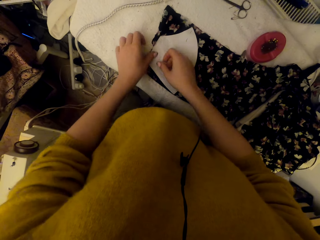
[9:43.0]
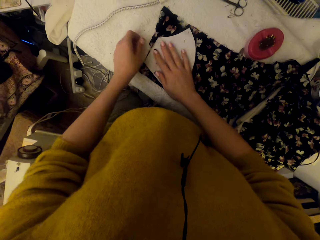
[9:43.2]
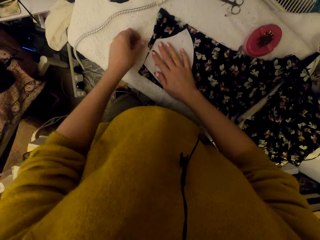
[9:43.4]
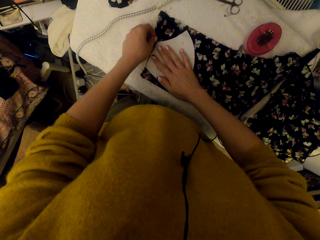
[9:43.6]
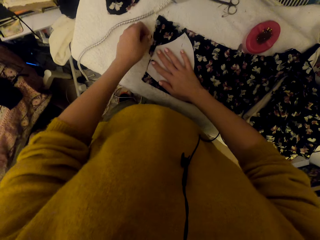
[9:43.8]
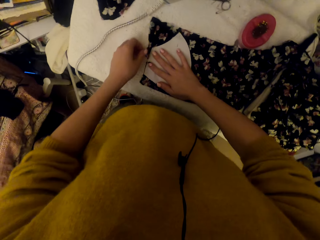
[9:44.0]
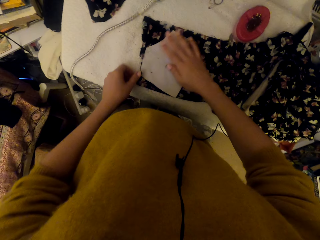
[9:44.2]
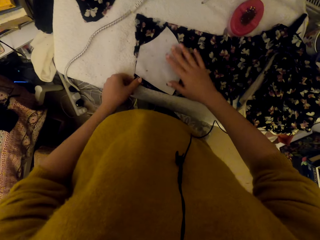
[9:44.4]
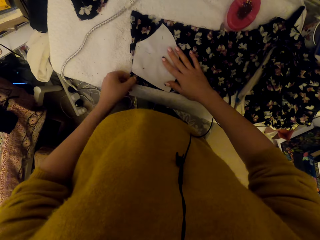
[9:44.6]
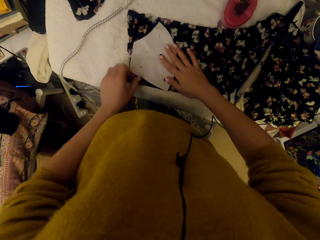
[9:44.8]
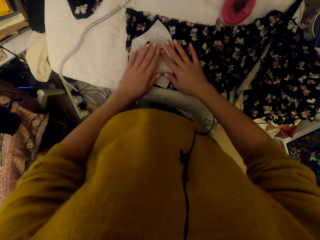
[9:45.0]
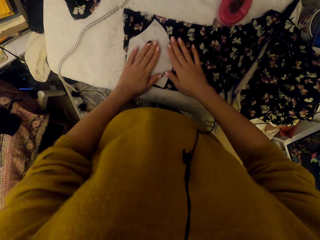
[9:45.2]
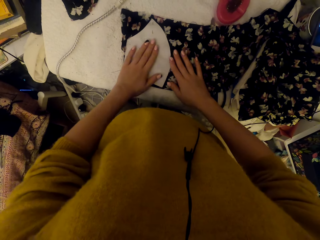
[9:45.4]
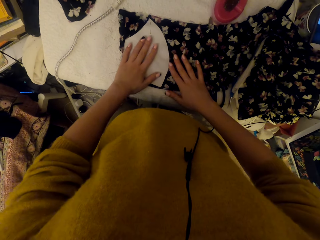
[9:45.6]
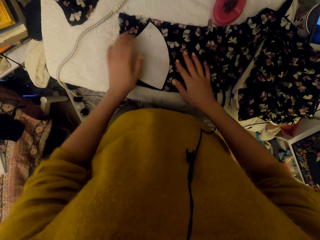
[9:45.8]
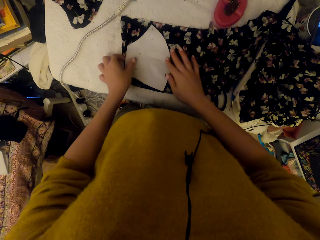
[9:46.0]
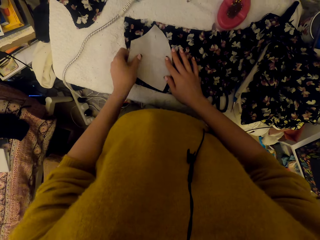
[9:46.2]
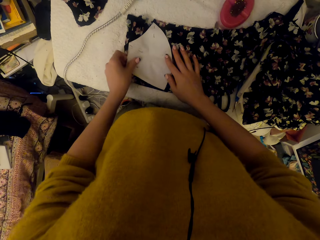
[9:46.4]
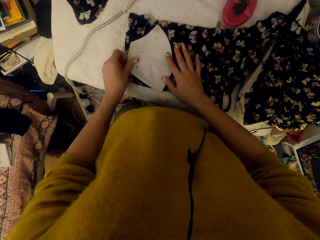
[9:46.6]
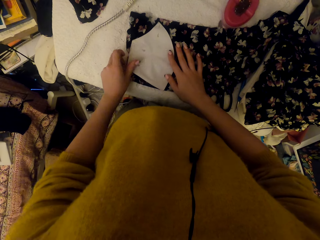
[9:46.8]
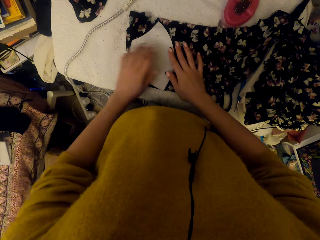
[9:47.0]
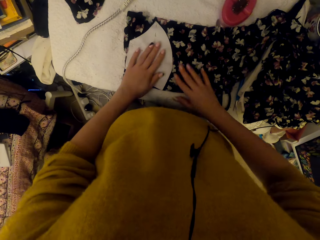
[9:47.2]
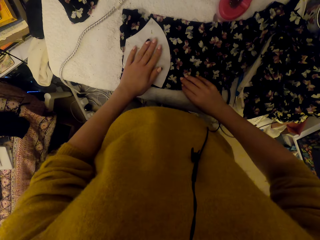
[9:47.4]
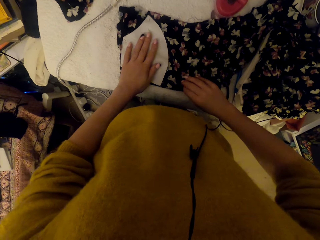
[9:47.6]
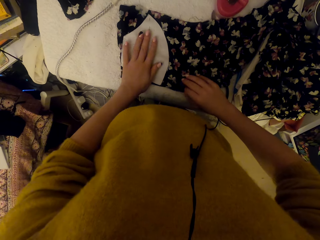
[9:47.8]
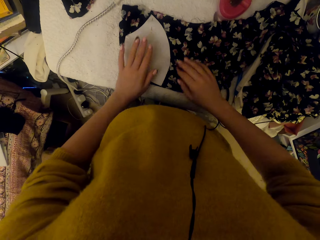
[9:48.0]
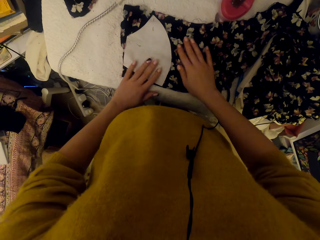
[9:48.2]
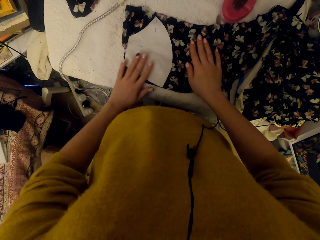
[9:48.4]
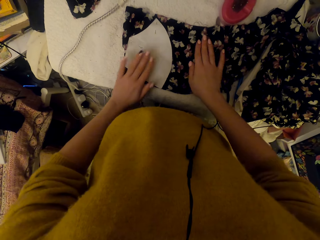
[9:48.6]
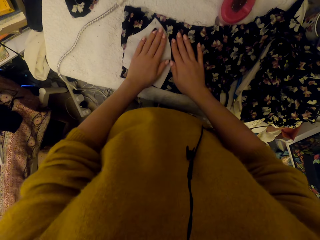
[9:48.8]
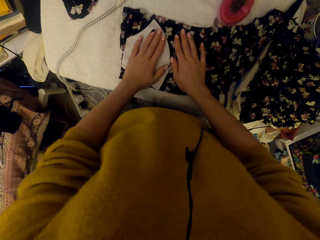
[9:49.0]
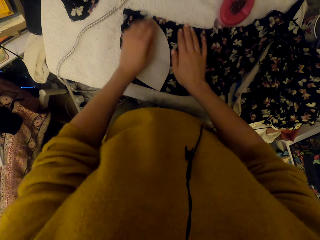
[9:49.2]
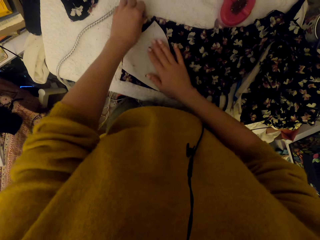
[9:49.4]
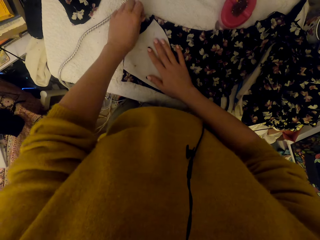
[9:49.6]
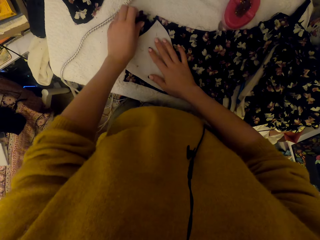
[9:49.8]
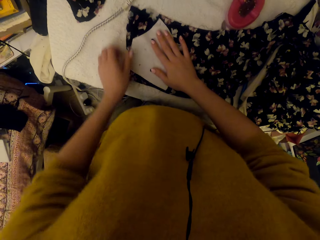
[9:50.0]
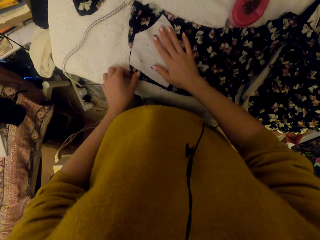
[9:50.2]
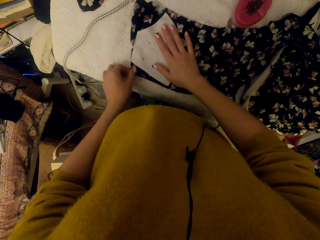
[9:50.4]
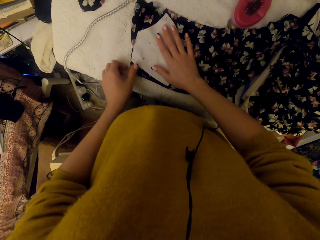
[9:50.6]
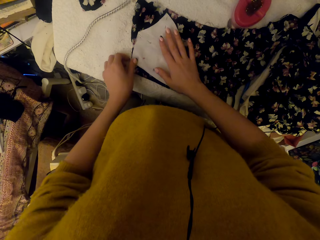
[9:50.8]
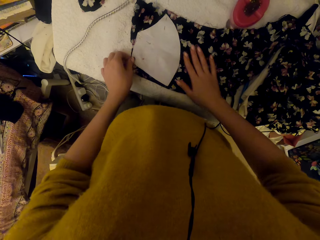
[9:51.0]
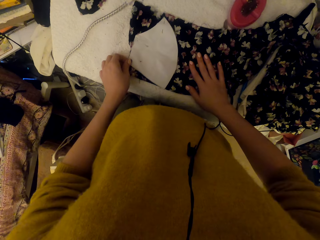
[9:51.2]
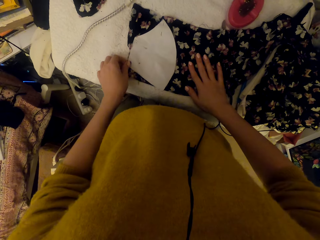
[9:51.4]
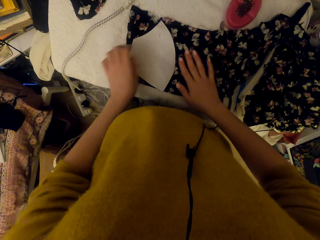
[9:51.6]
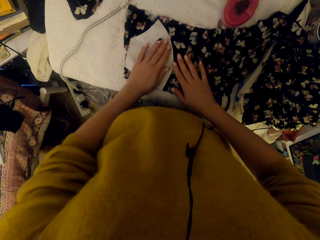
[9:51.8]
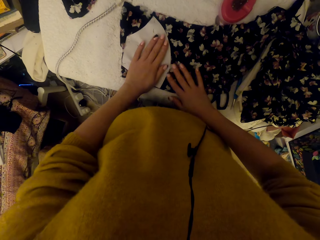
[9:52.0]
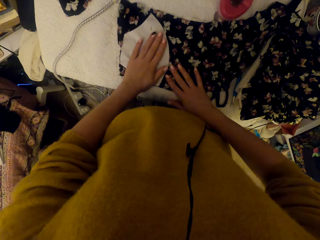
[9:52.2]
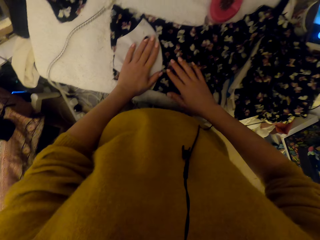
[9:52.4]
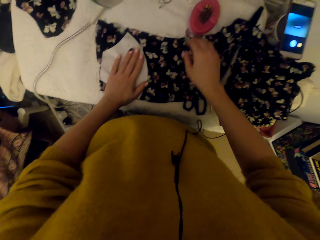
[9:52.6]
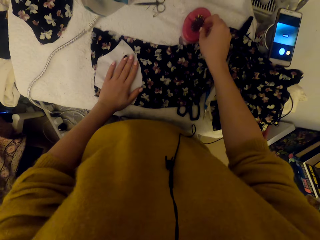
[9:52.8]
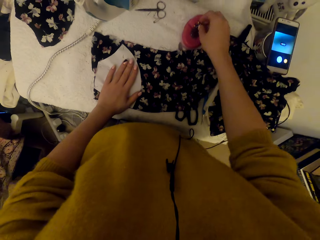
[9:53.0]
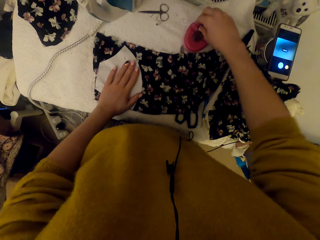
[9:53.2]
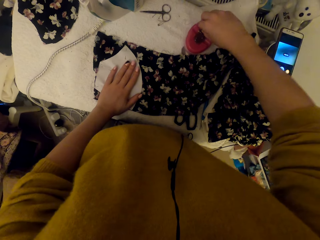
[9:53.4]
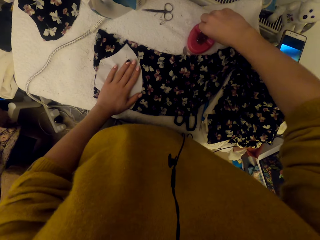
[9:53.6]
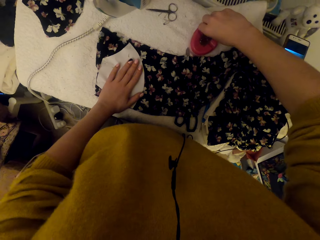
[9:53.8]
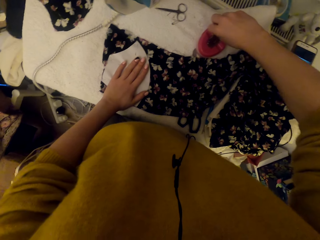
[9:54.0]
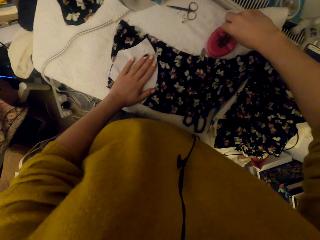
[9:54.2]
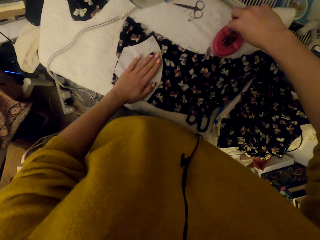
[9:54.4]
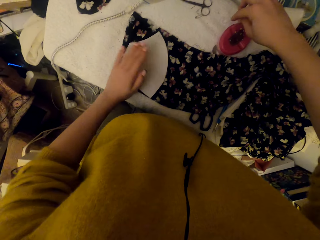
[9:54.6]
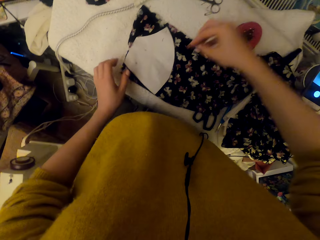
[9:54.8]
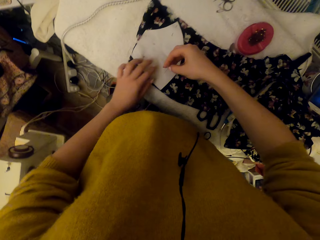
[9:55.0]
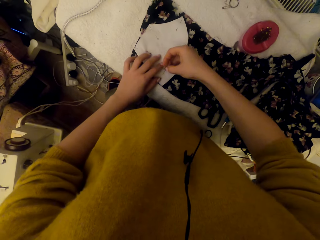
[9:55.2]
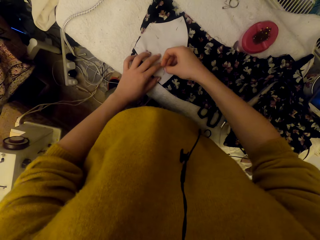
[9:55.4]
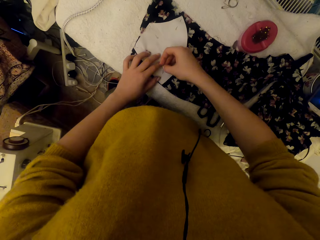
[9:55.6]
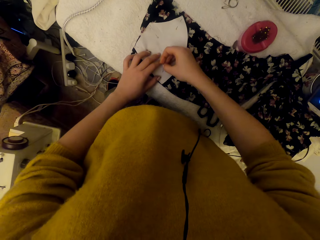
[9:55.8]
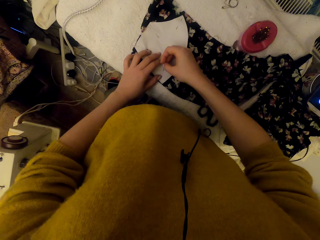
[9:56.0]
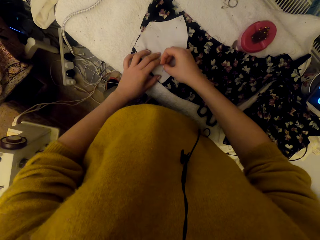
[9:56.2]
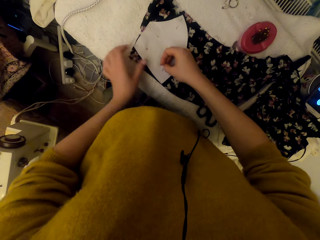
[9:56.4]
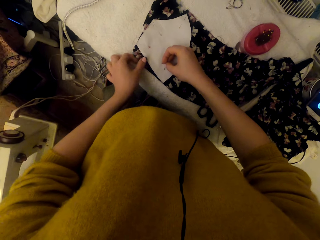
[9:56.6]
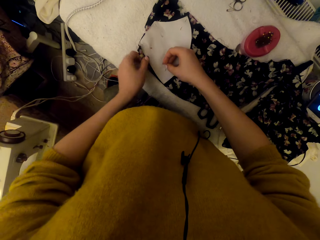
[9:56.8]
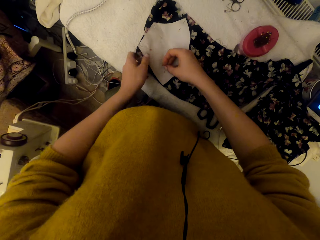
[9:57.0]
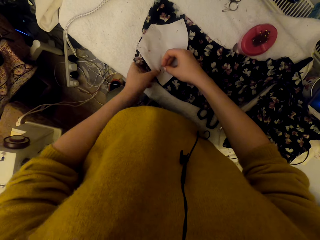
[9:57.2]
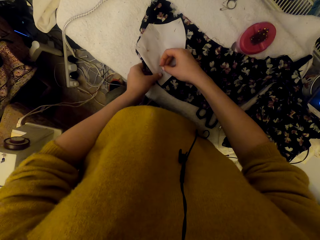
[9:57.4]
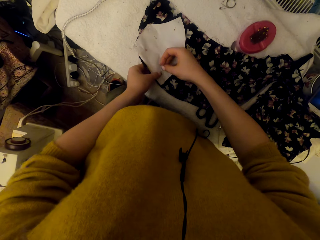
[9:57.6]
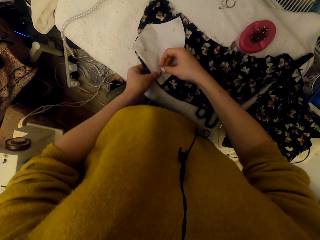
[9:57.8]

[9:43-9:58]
The camera wearer adjusts a graph paper piece on the cloth material. They put hands on the paper. They straighten a material. They pick a pin. They pin the graph paper on the cloth material.

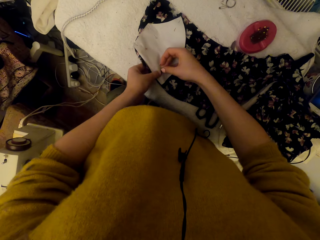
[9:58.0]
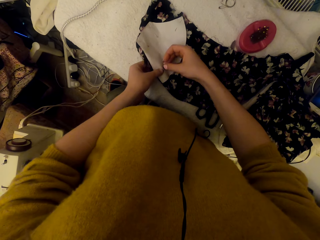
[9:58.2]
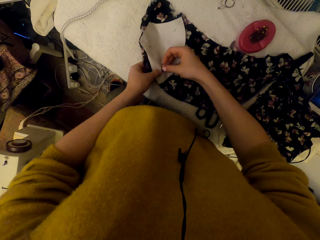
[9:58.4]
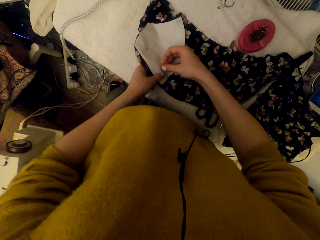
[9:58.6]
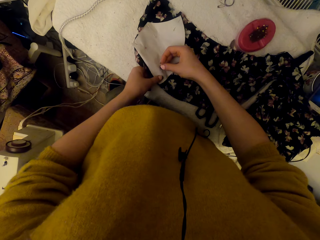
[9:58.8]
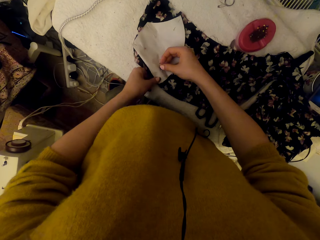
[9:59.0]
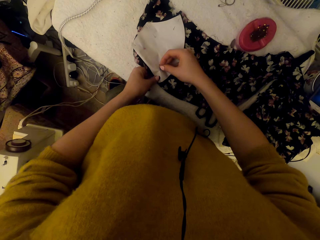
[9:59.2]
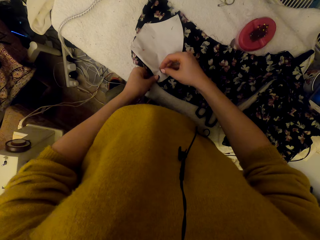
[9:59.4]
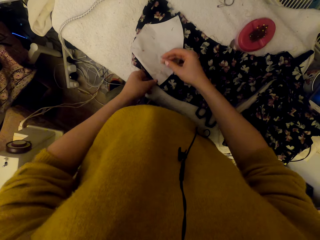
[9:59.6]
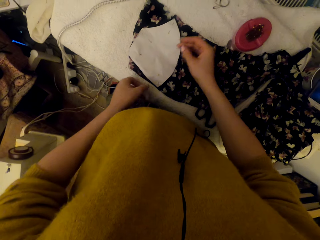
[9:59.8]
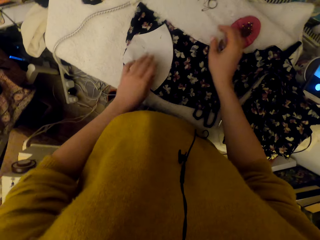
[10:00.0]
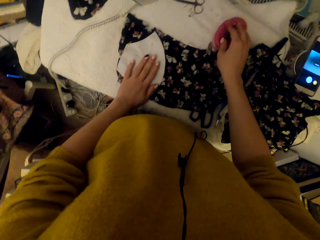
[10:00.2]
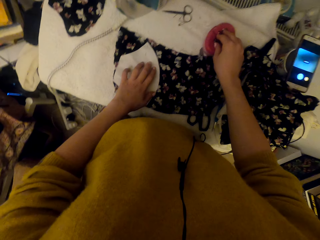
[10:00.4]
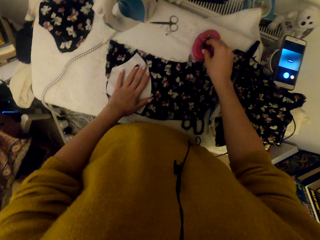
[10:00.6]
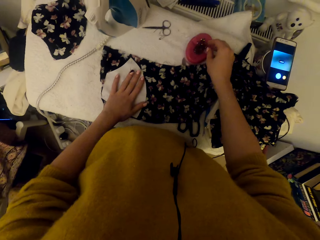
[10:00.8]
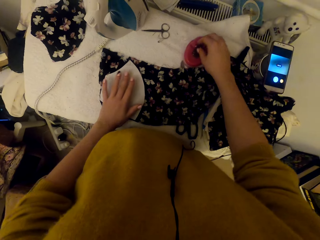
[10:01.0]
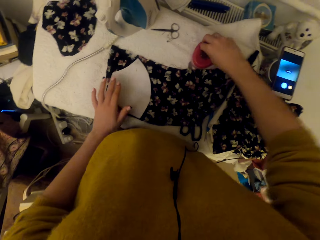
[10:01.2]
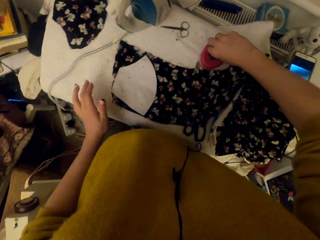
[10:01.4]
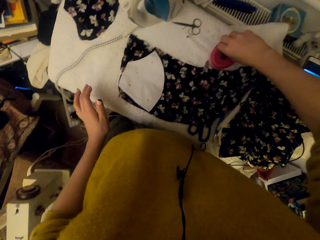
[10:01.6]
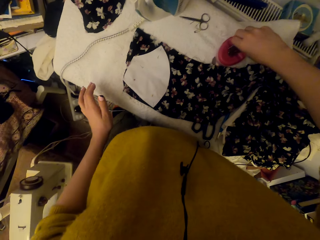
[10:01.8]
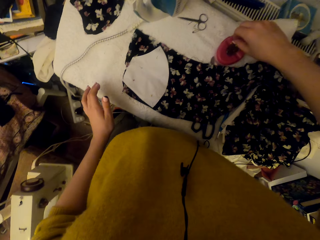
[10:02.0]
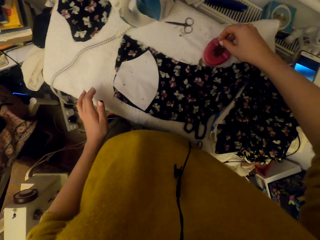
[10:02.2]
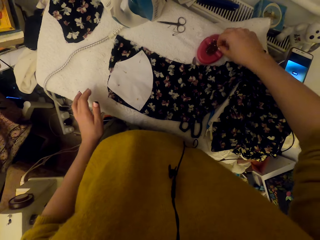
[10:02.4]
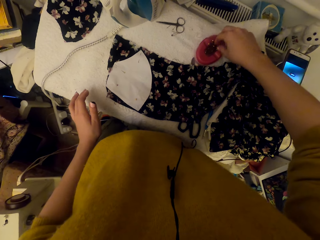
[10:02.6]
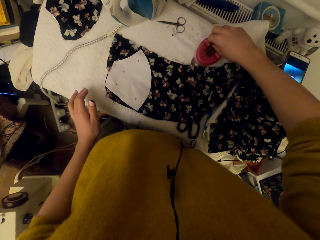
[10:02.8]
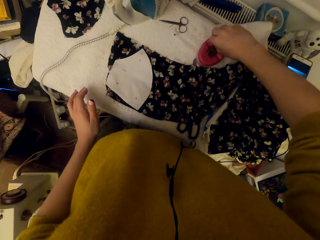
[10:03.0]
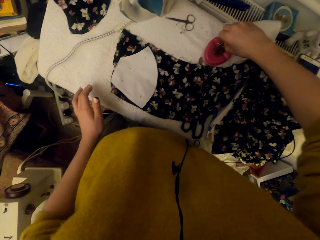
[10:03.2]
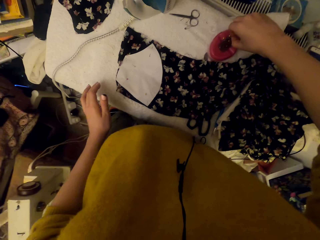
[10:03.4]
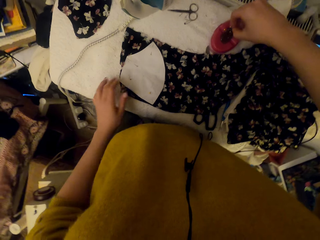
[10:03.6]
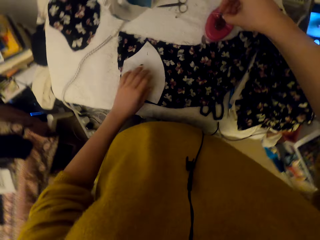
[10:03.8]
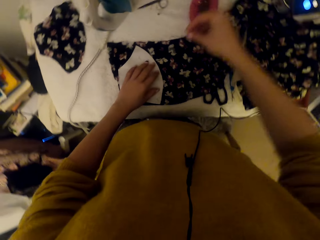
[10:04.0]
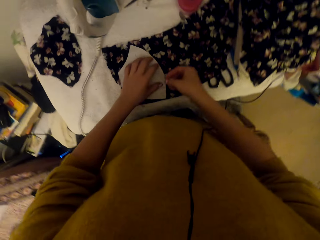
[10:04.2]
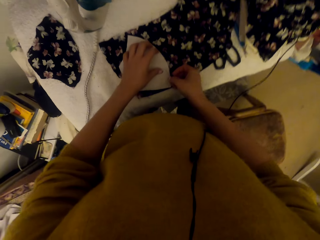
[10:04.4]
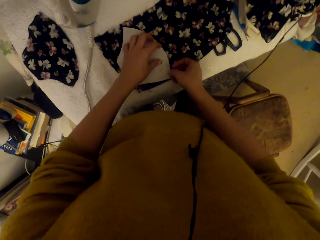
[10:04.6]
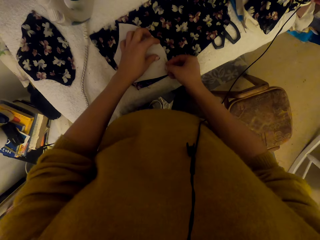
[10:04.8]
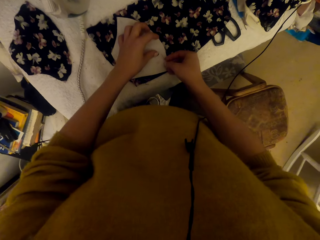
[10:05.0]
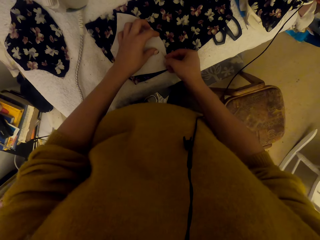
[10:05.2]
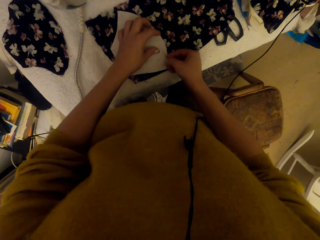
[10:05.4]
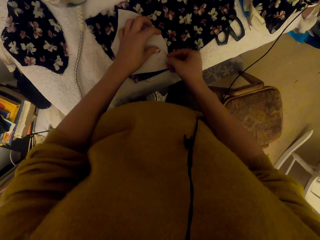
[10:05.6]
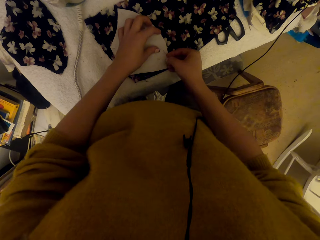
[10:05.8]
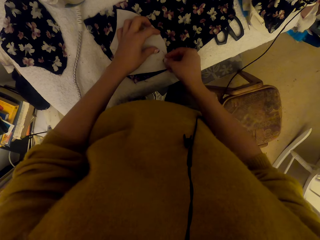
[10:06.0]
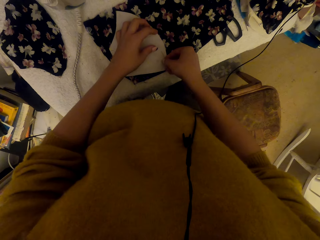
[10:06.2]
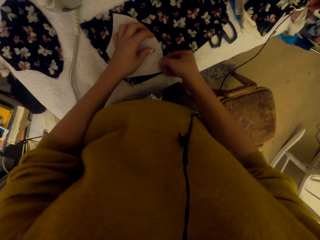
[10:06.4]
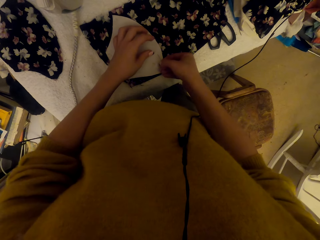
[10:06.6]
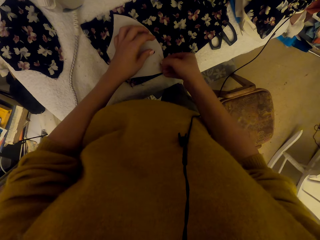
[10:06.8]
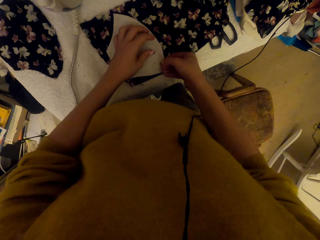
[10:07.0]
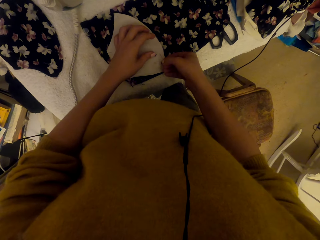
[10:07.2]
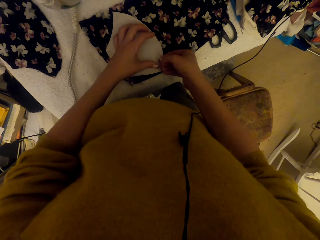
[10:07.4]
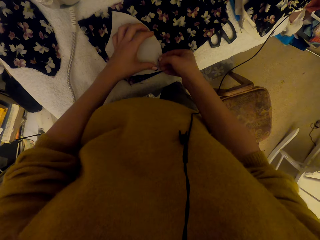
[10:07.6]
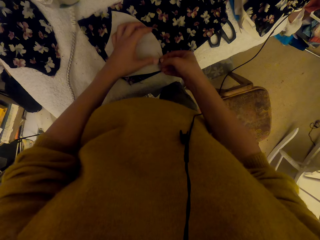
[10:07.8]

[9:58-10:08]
The camera wearer adjusts a graph paper piece on the cloth material. They pick a pin. They pin the graph paper on the cloth material.
